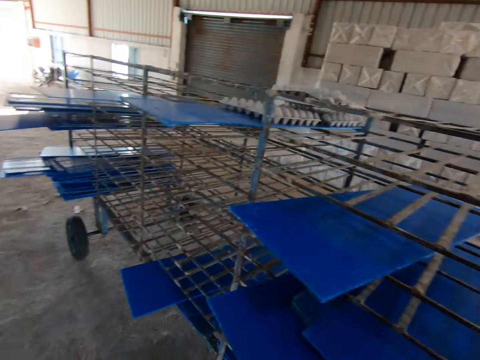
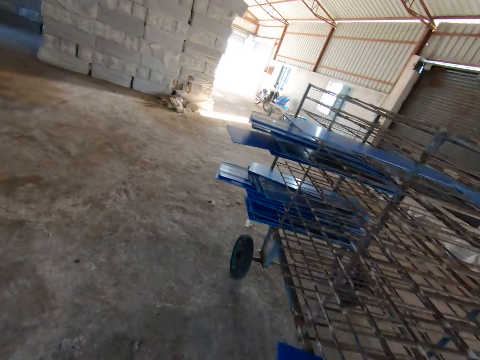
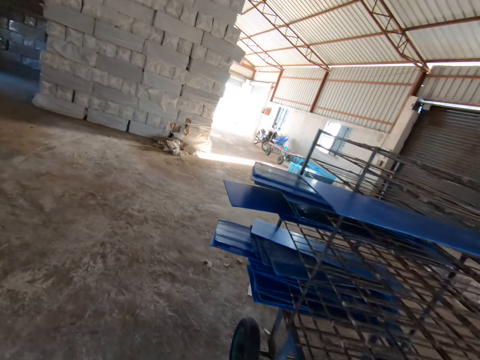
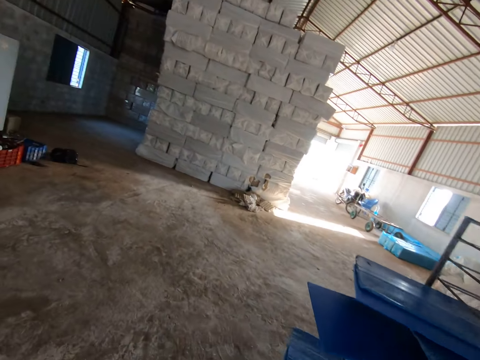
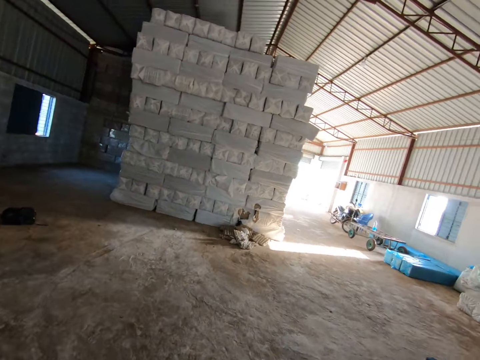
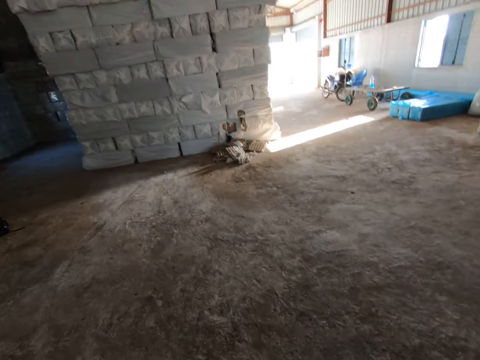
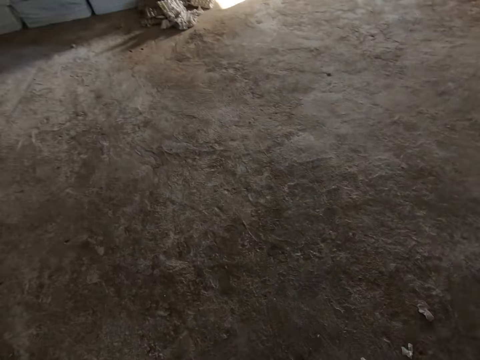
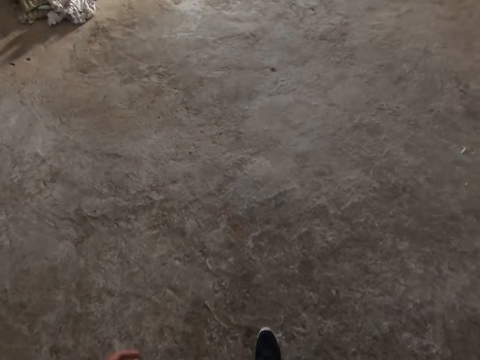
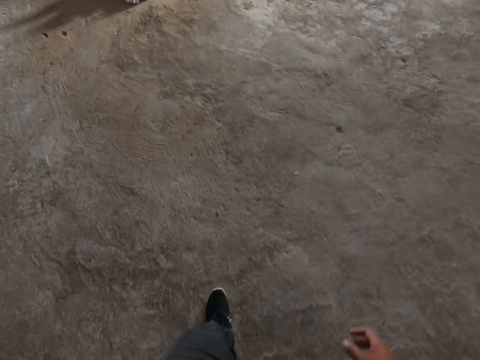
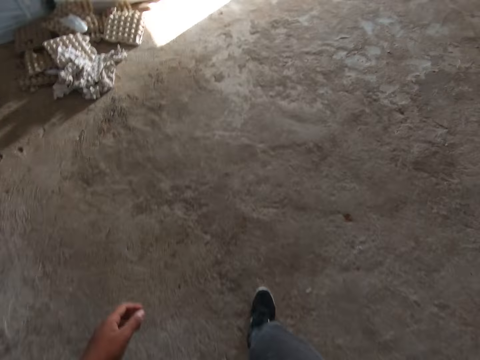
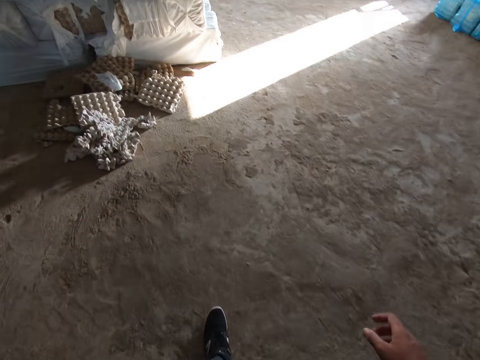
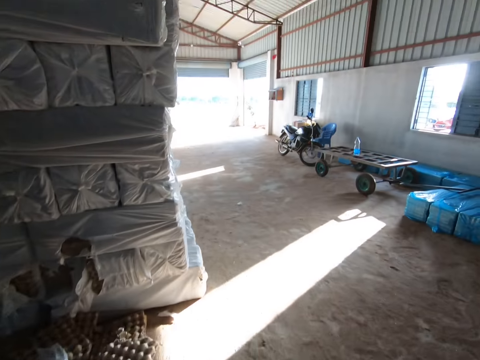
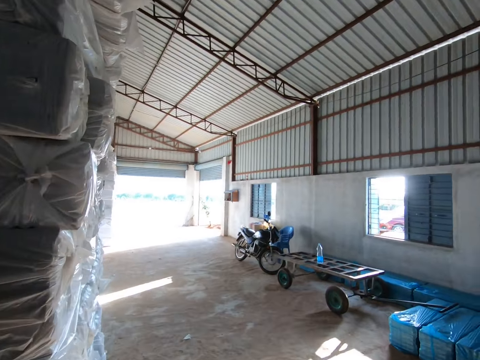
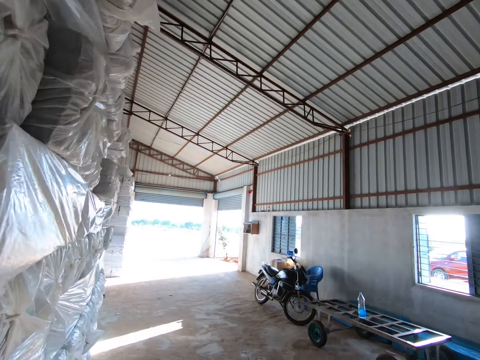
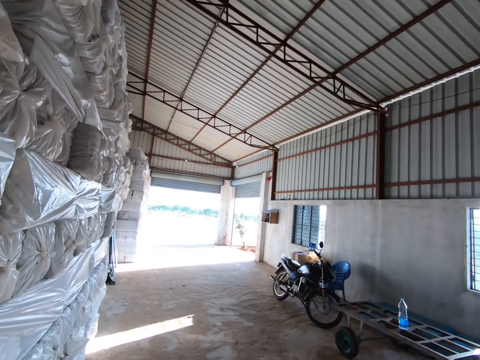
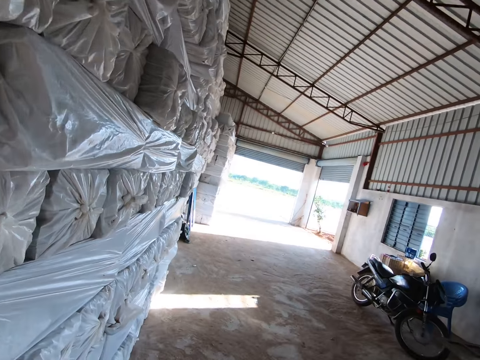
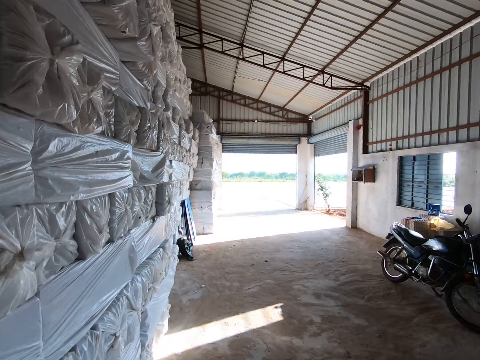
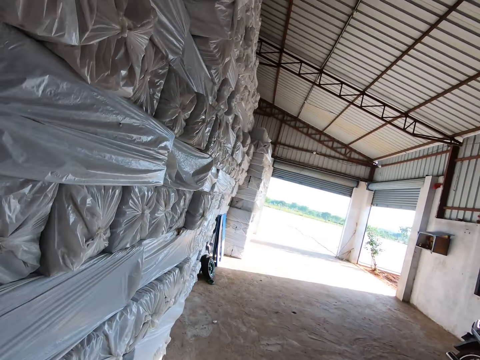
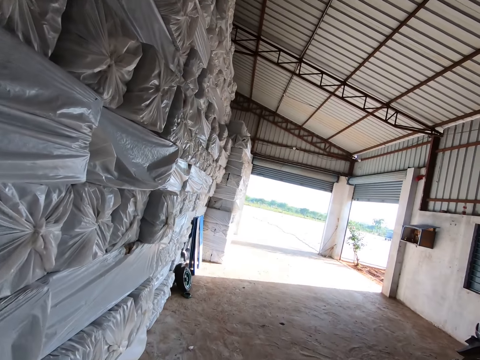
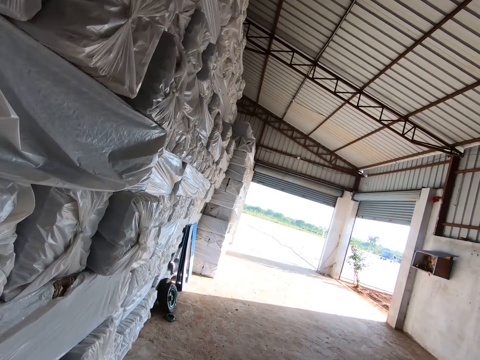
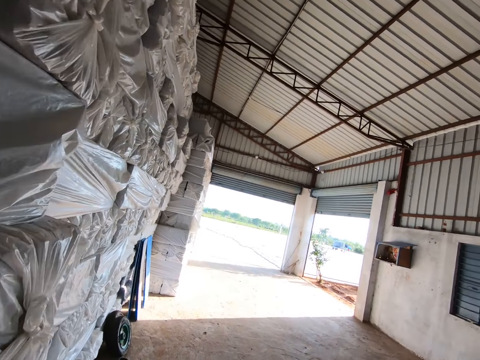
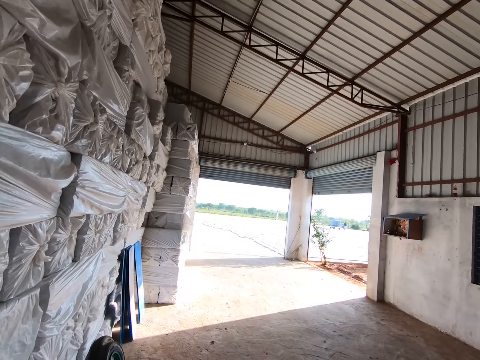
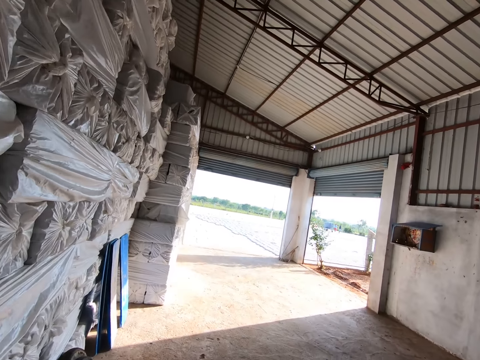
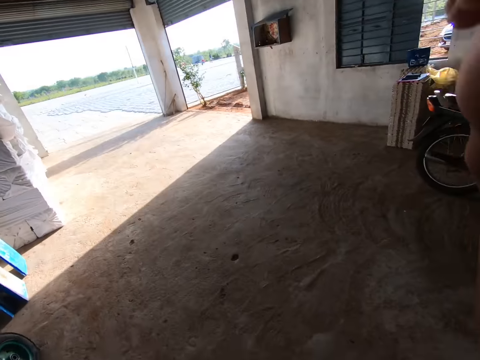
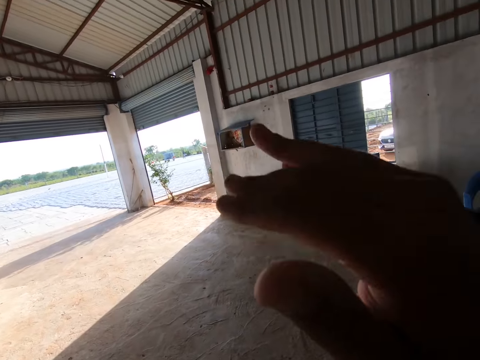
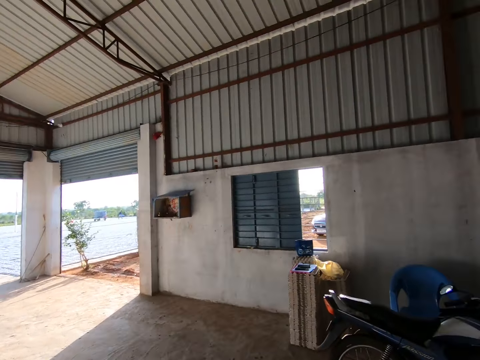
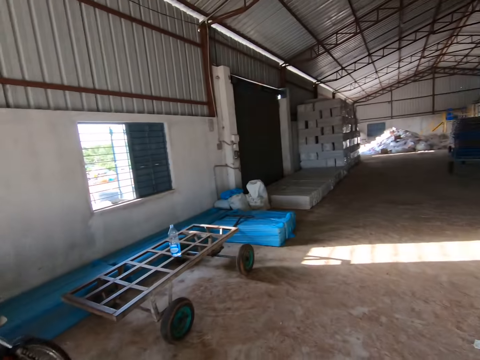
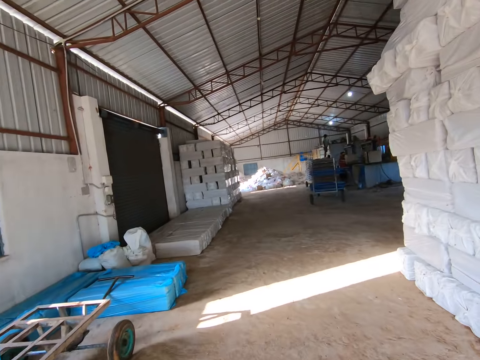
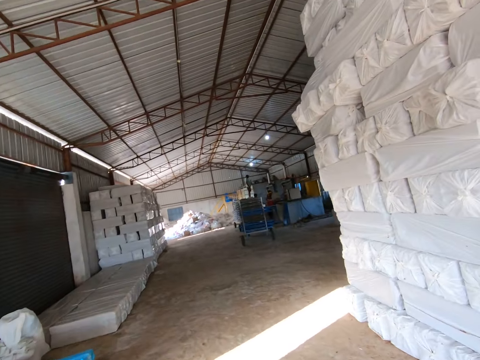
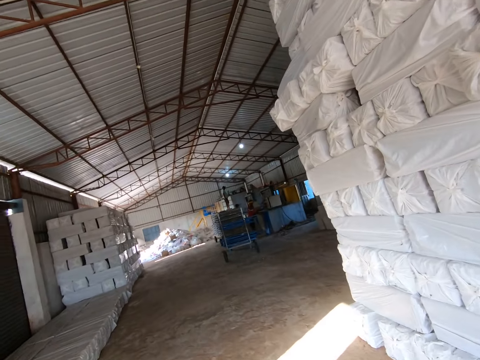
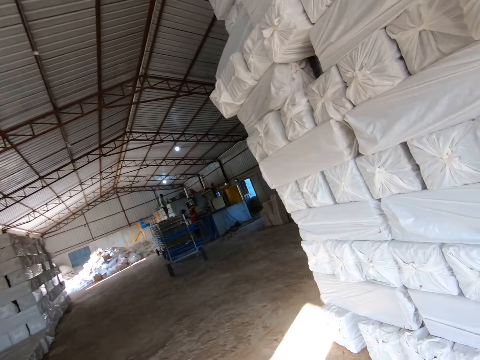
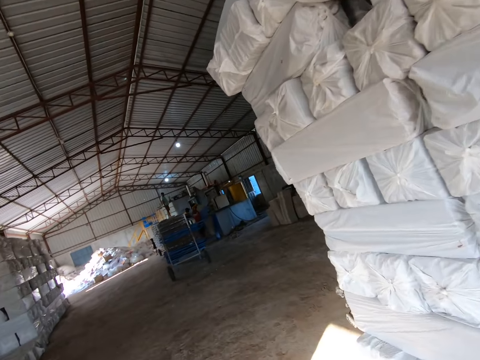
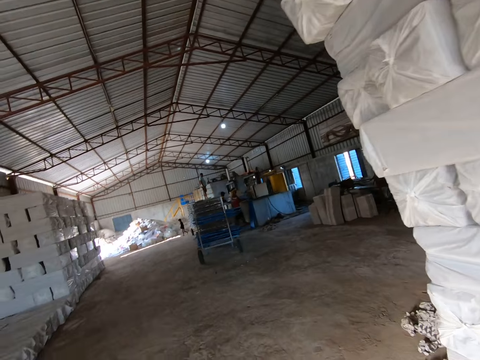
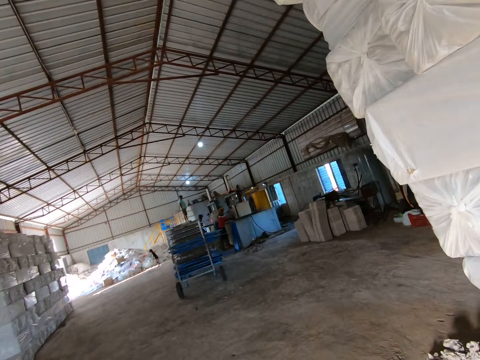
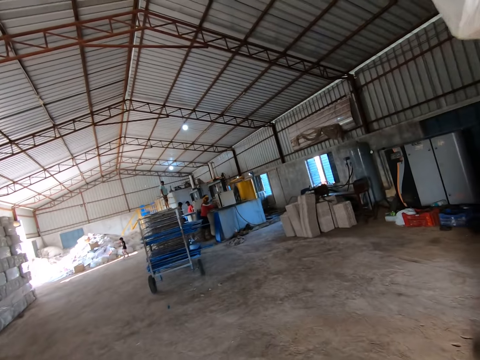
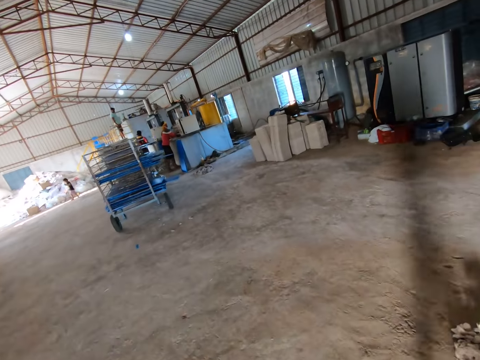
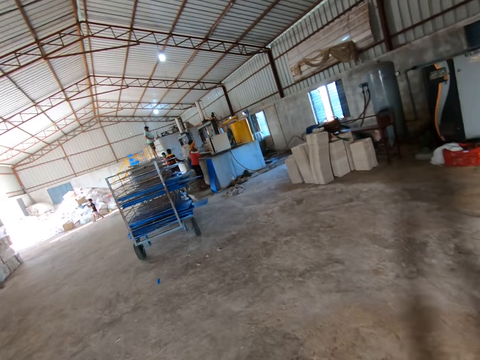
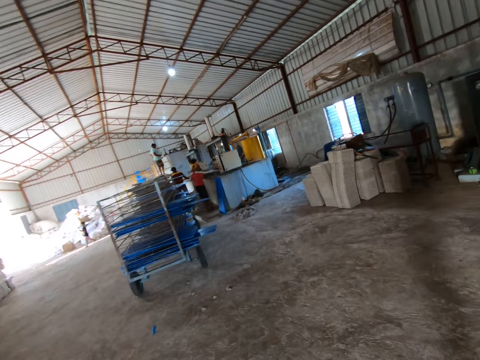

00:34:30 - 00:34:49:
The camera wearer looks around. He walks out of the factory. He raises his right hand, turns around, and walks around.

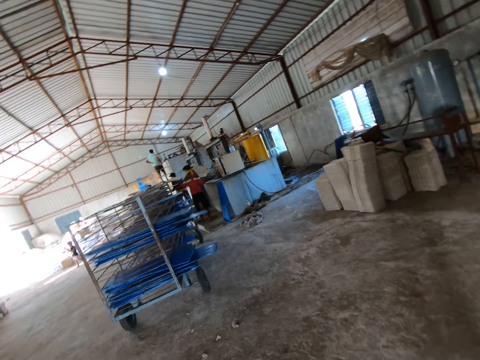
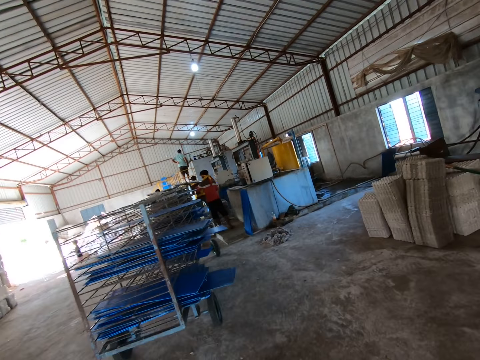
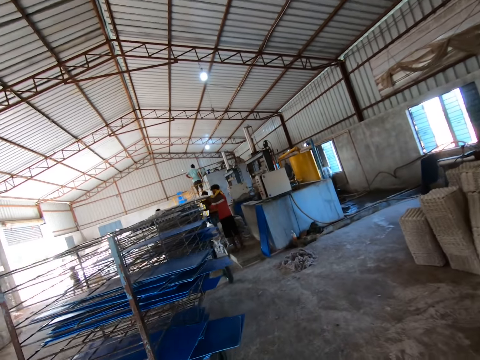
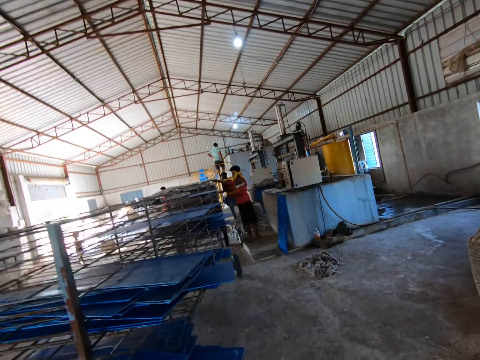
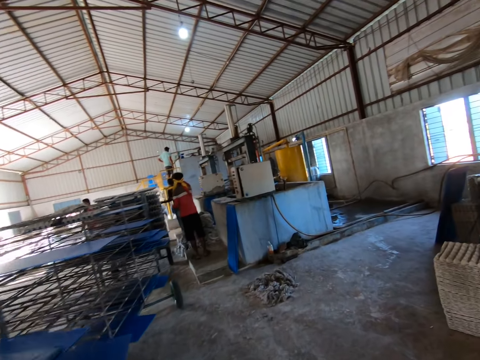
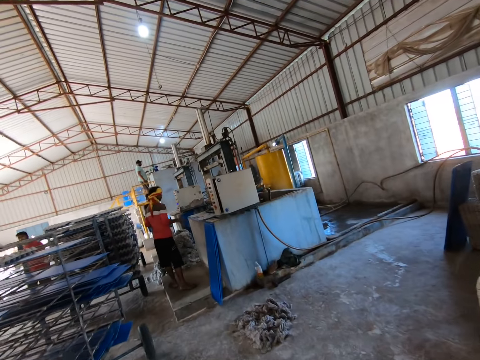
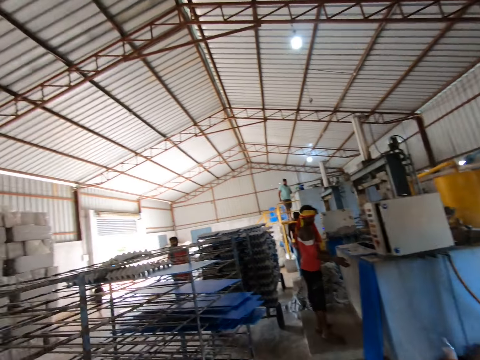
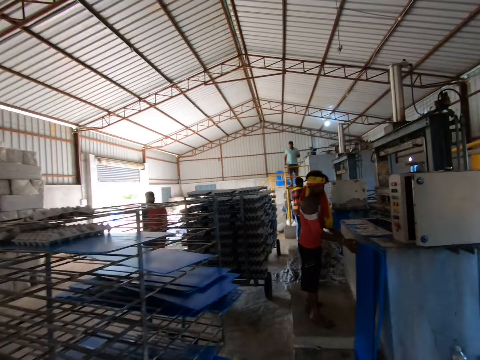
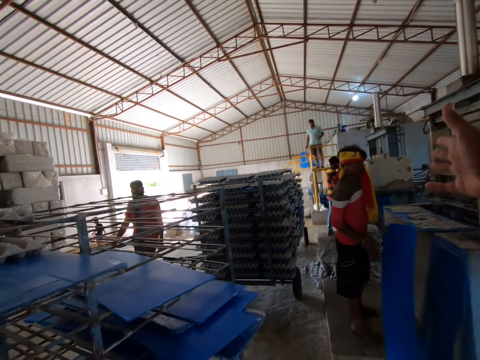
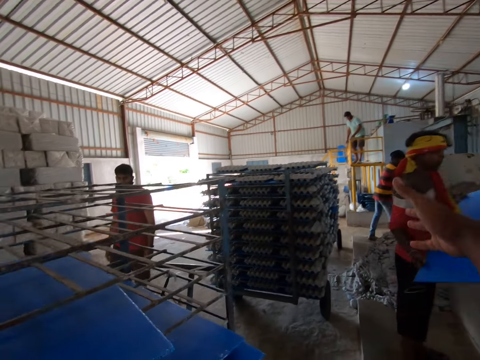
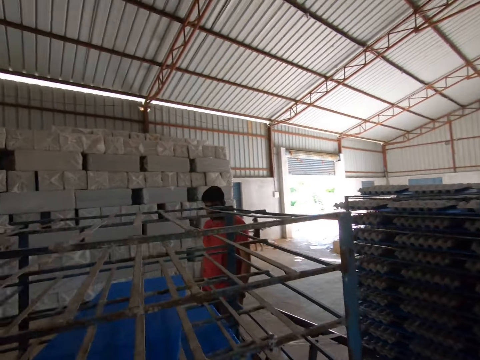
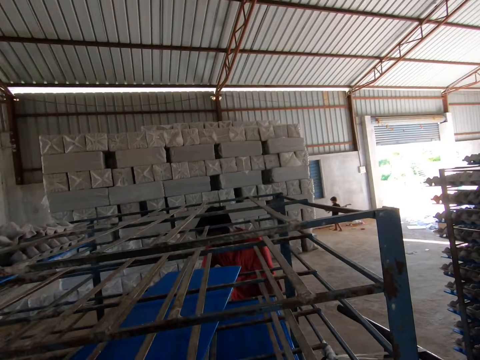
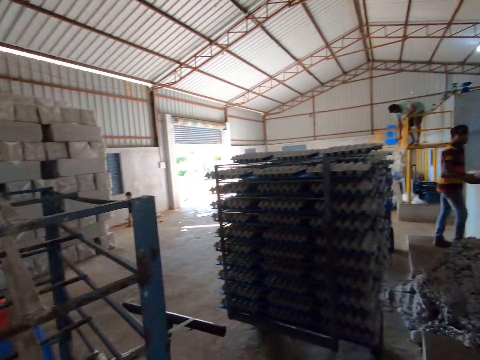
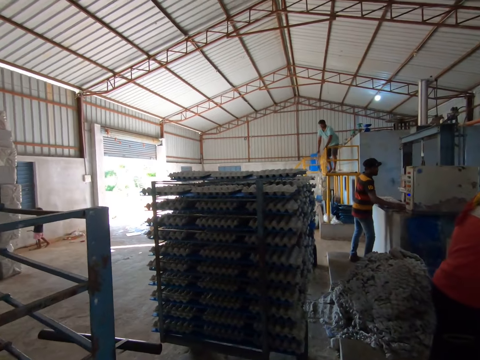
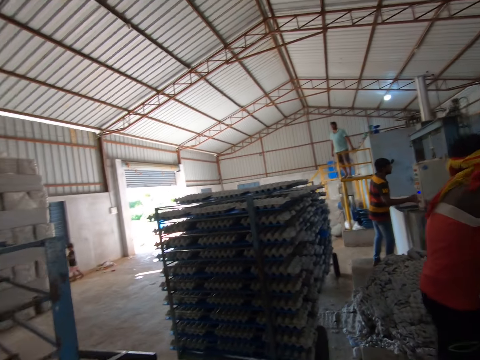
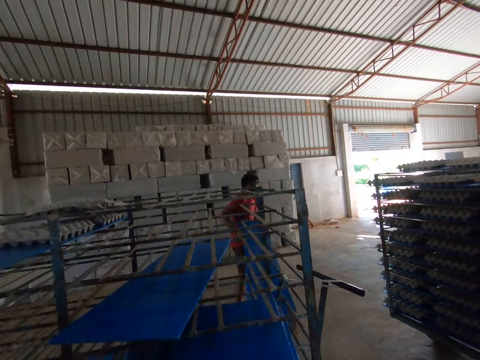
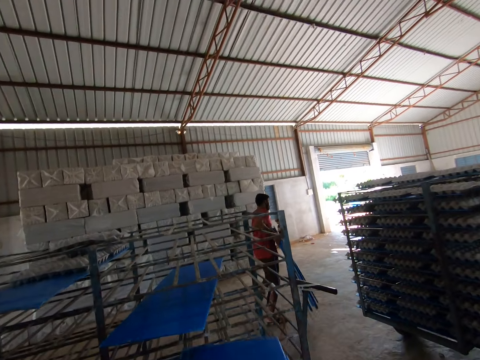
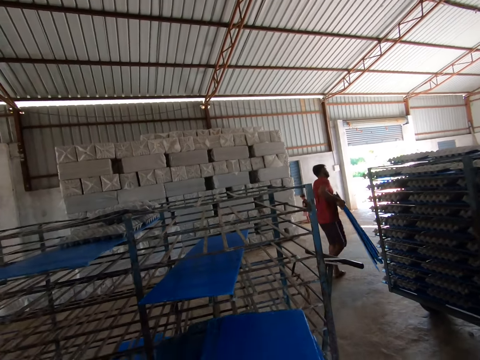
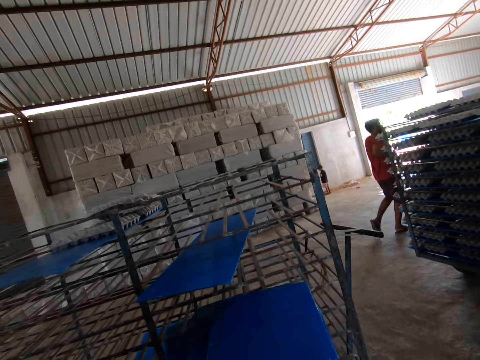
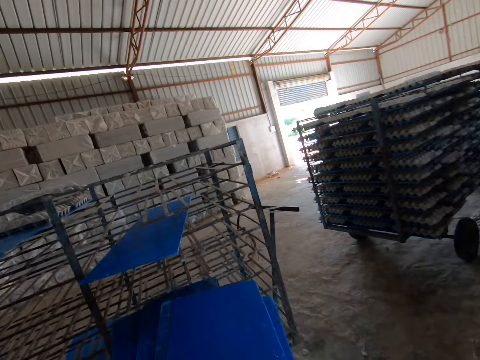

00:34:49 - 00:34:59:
The camera wearer converses with a man and another man. They look around.
